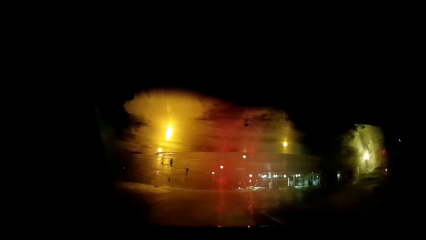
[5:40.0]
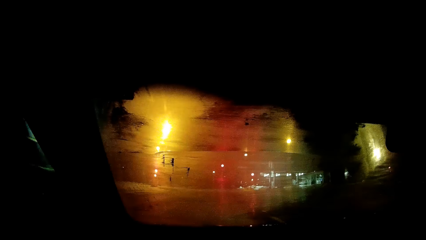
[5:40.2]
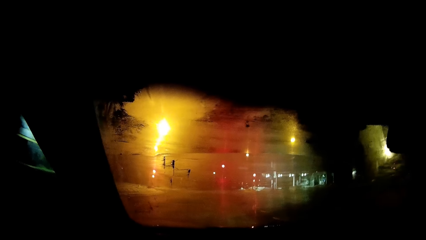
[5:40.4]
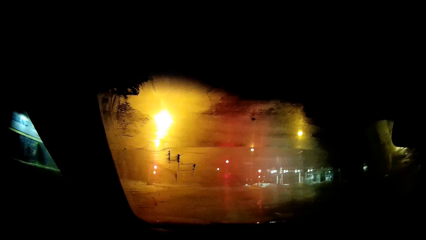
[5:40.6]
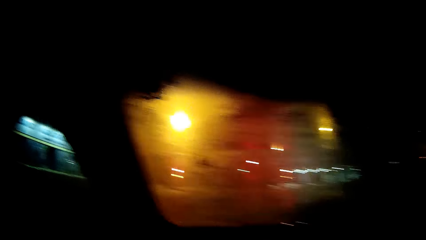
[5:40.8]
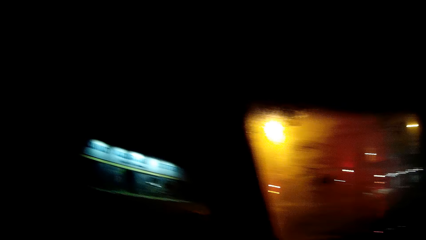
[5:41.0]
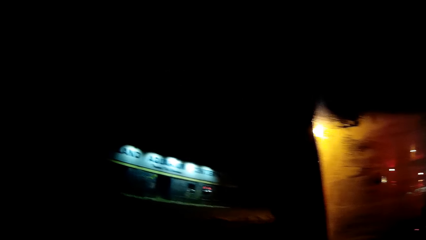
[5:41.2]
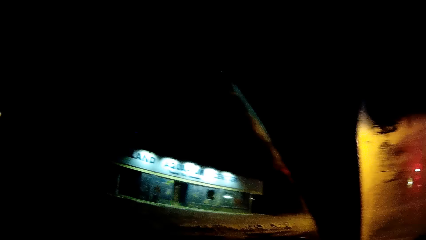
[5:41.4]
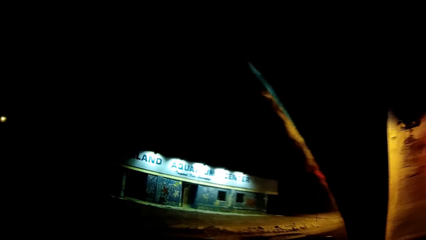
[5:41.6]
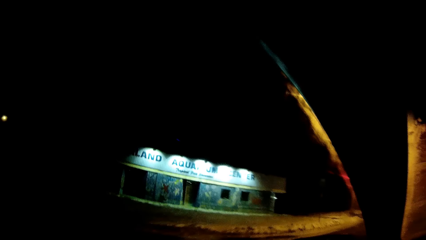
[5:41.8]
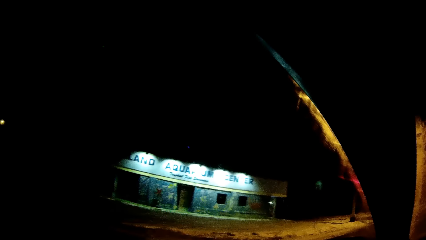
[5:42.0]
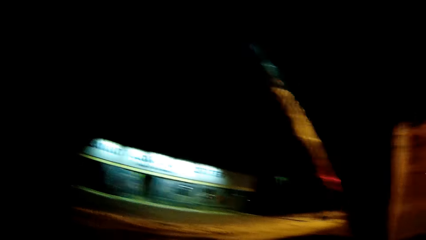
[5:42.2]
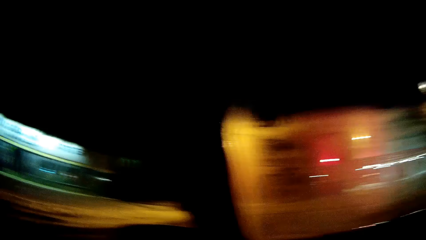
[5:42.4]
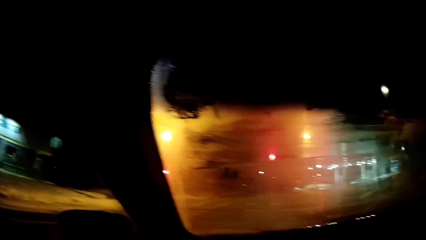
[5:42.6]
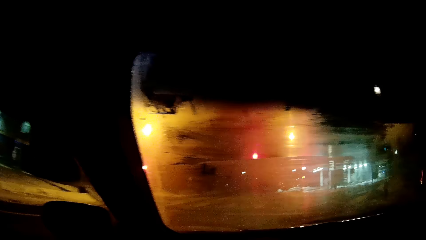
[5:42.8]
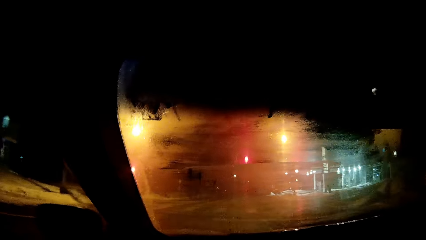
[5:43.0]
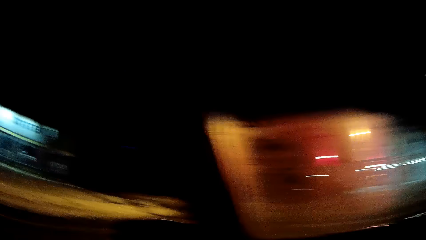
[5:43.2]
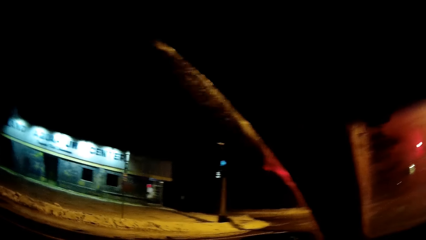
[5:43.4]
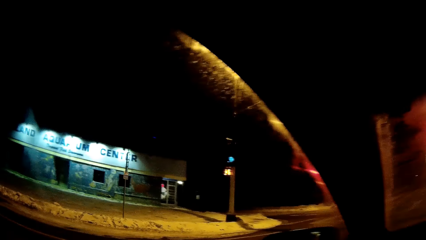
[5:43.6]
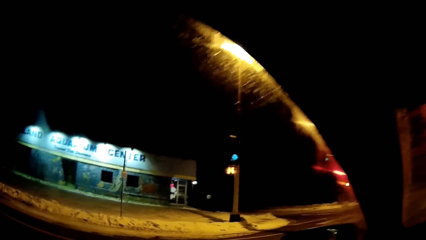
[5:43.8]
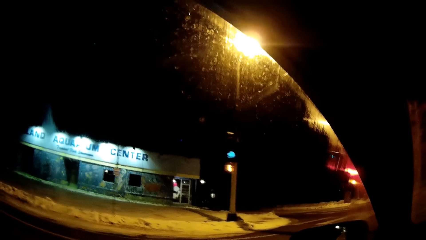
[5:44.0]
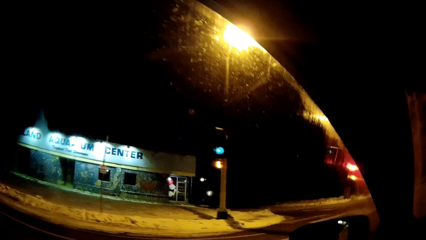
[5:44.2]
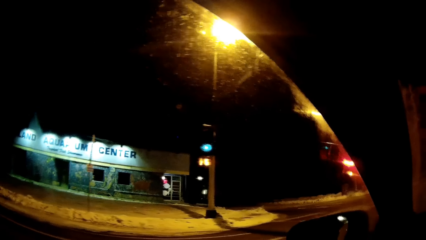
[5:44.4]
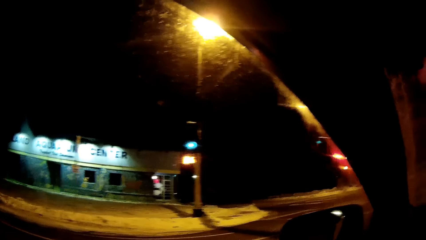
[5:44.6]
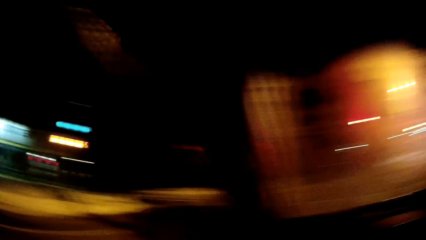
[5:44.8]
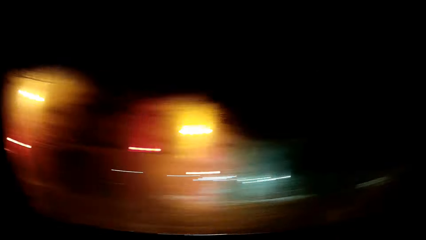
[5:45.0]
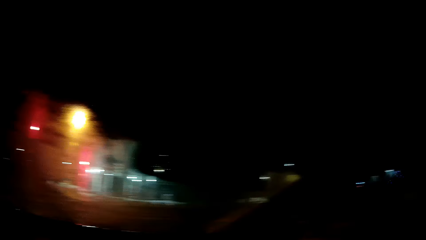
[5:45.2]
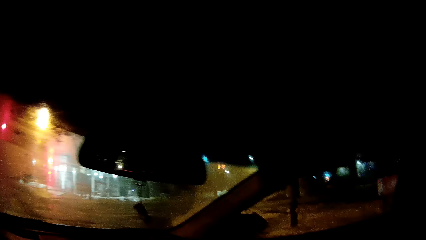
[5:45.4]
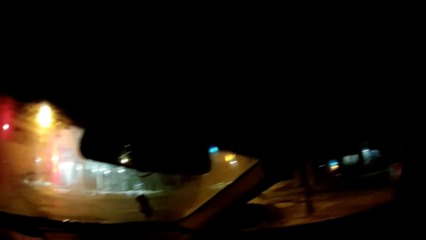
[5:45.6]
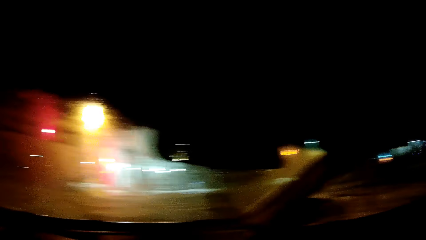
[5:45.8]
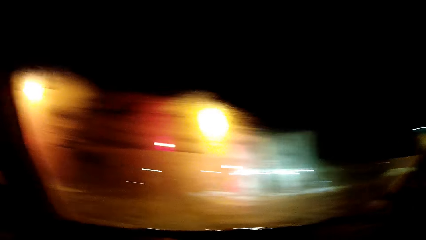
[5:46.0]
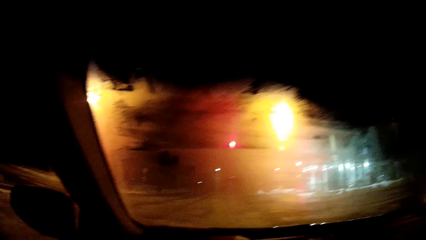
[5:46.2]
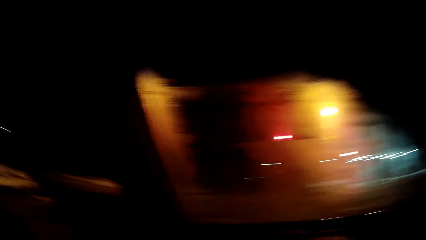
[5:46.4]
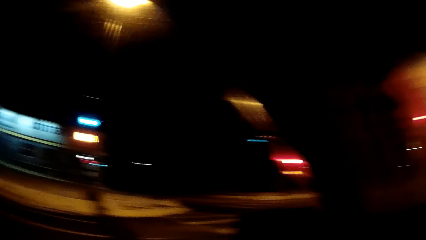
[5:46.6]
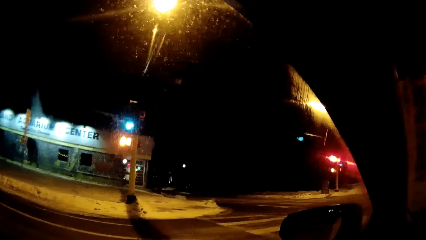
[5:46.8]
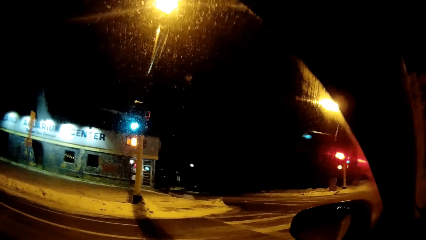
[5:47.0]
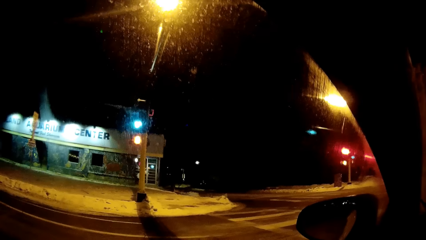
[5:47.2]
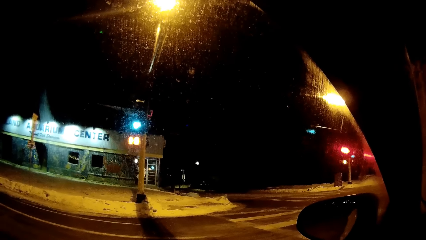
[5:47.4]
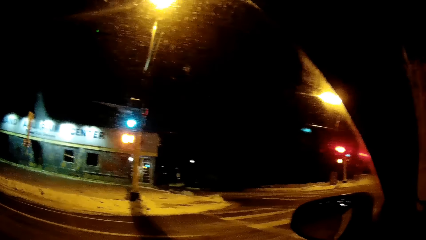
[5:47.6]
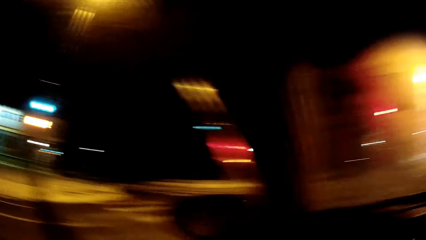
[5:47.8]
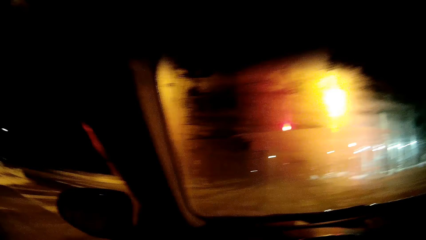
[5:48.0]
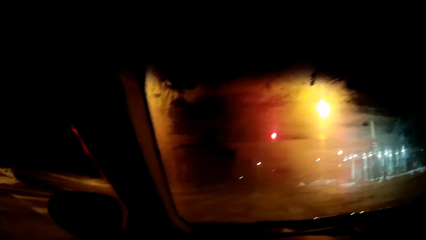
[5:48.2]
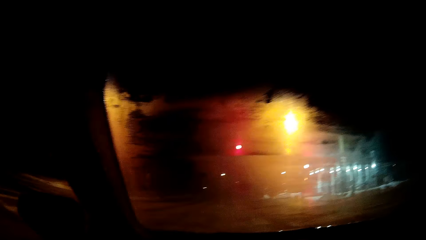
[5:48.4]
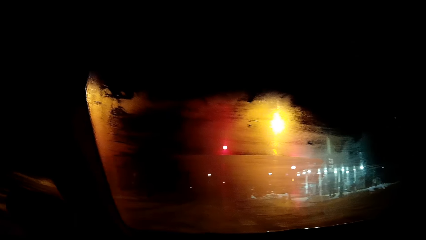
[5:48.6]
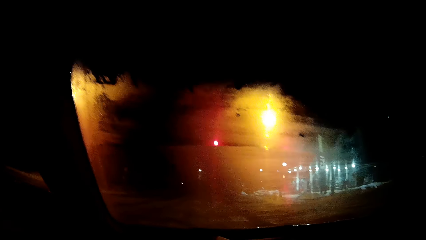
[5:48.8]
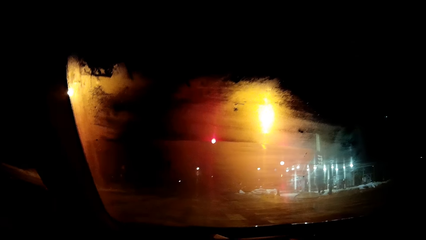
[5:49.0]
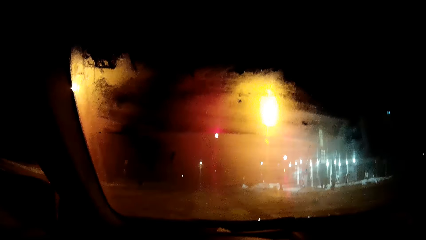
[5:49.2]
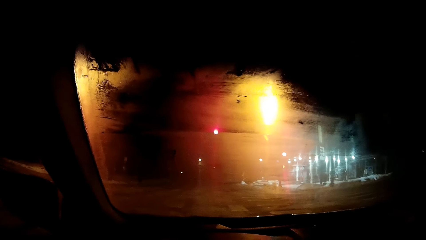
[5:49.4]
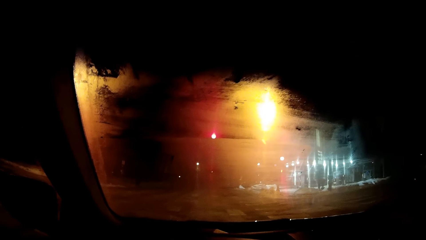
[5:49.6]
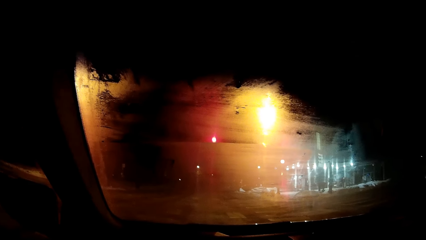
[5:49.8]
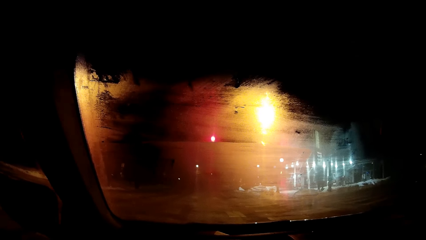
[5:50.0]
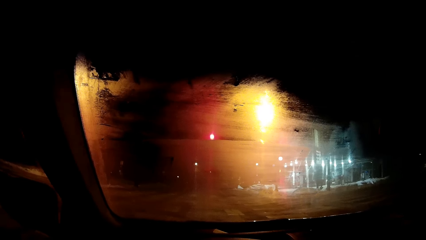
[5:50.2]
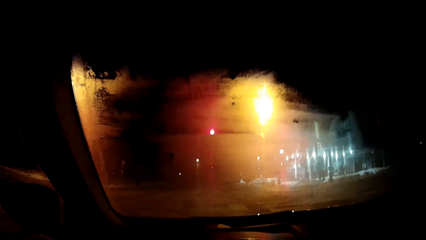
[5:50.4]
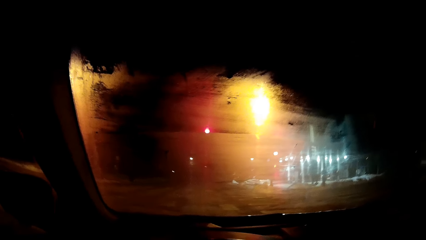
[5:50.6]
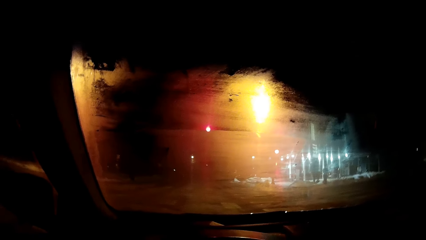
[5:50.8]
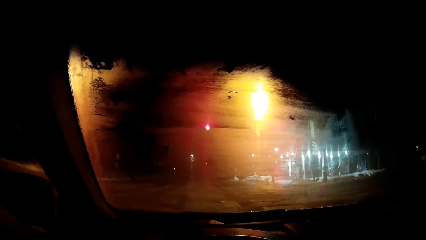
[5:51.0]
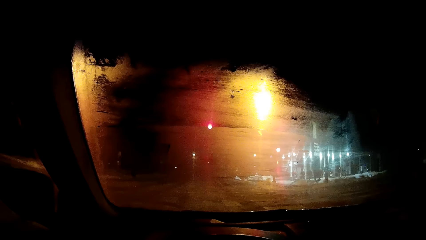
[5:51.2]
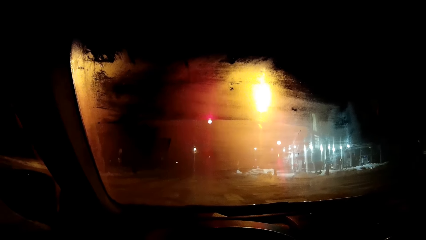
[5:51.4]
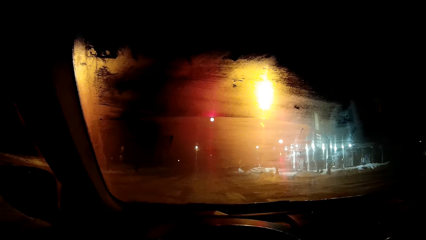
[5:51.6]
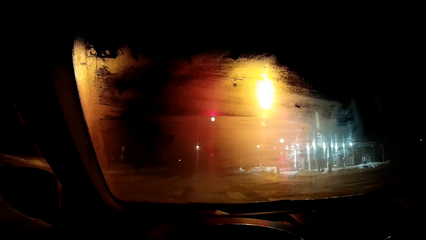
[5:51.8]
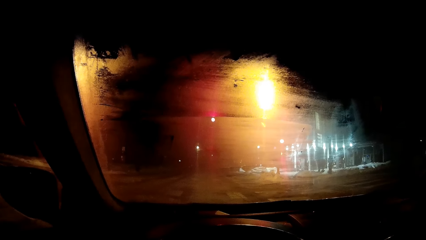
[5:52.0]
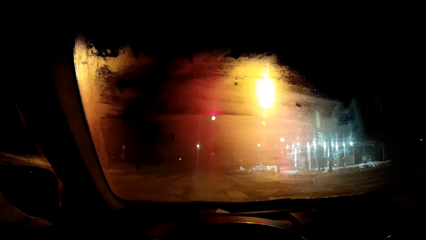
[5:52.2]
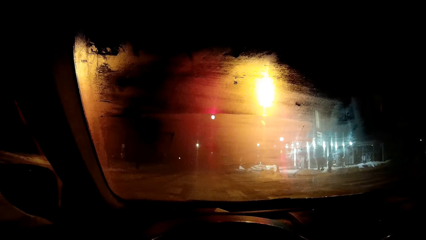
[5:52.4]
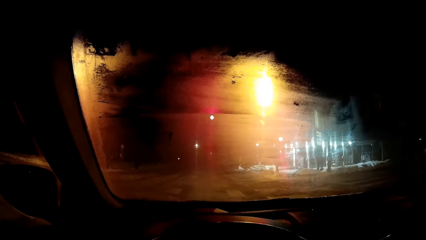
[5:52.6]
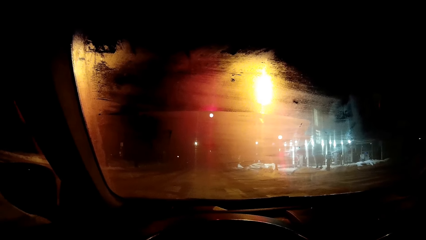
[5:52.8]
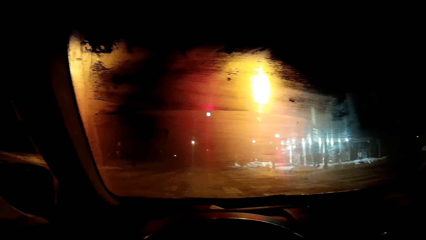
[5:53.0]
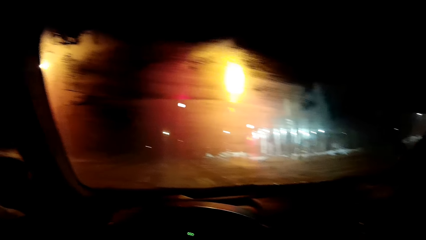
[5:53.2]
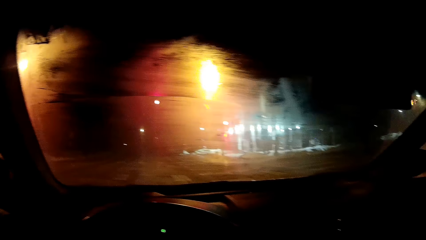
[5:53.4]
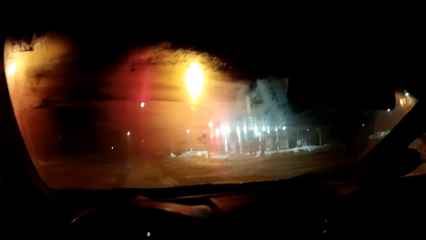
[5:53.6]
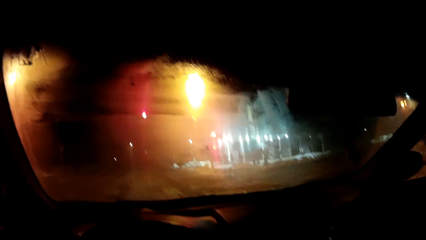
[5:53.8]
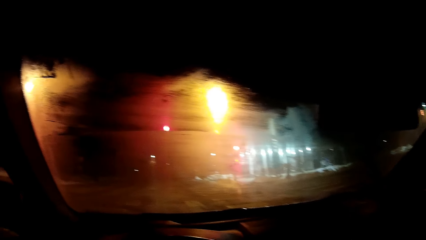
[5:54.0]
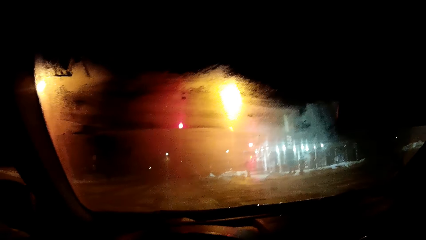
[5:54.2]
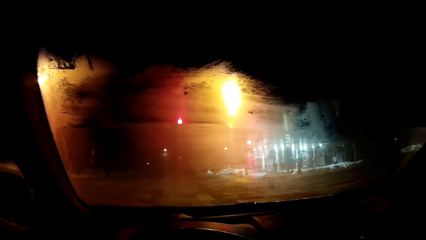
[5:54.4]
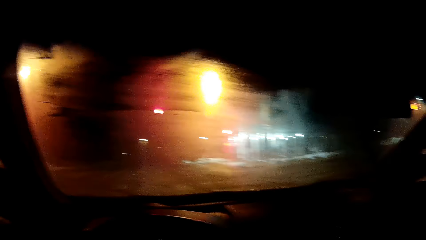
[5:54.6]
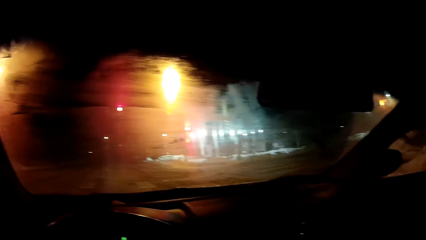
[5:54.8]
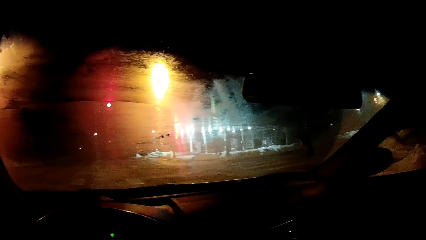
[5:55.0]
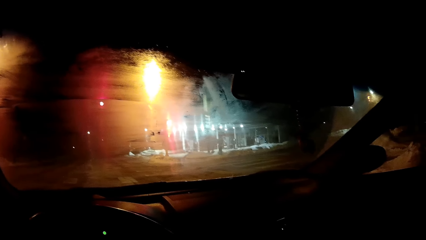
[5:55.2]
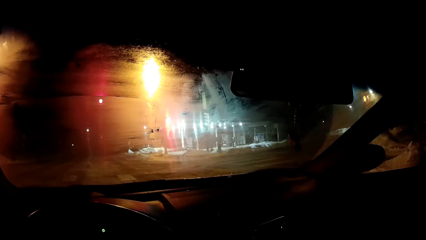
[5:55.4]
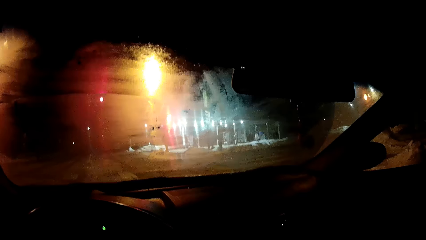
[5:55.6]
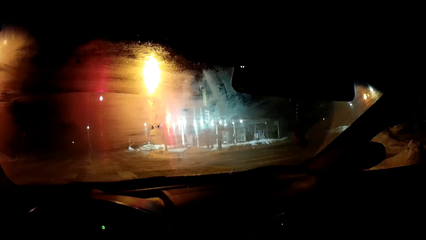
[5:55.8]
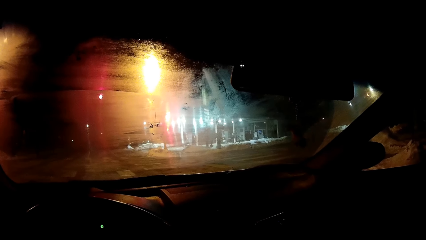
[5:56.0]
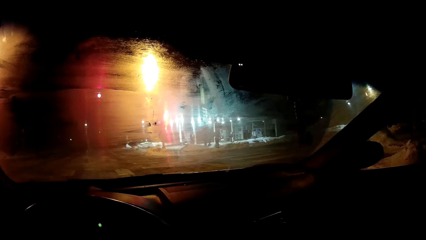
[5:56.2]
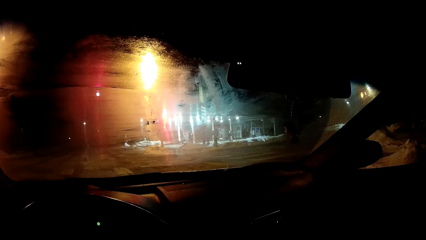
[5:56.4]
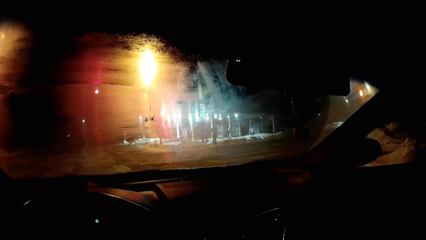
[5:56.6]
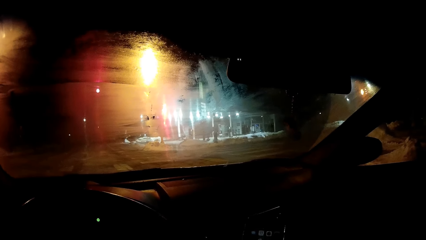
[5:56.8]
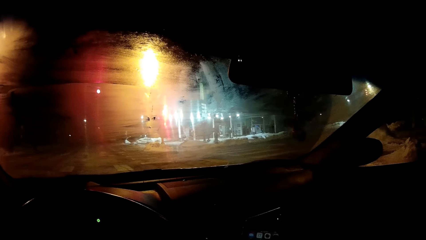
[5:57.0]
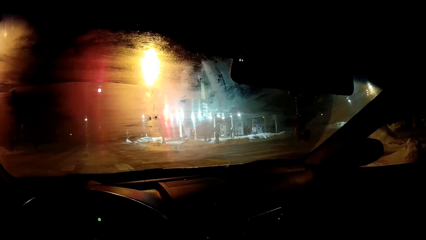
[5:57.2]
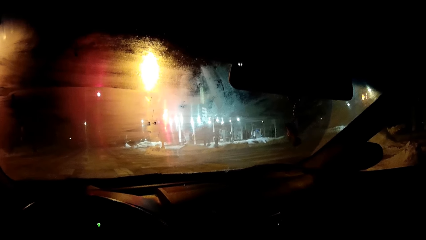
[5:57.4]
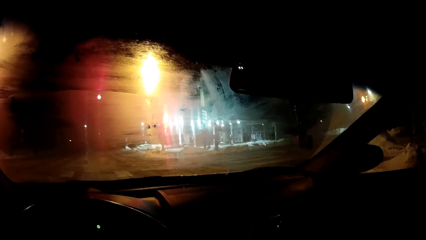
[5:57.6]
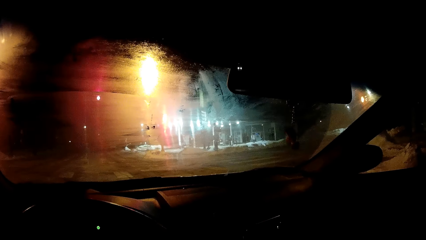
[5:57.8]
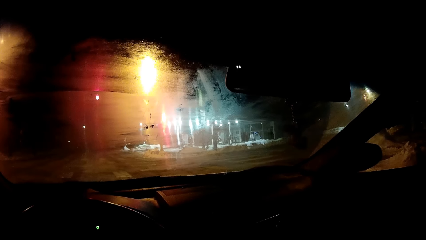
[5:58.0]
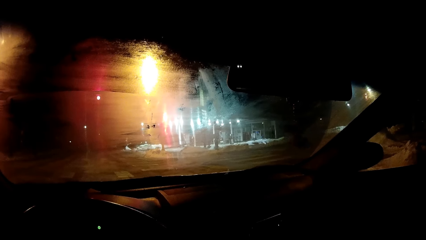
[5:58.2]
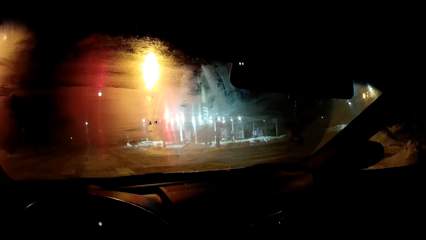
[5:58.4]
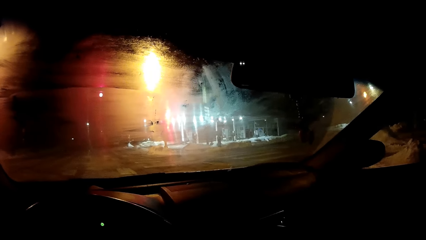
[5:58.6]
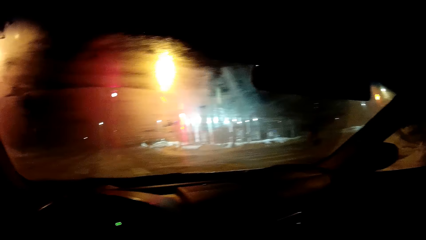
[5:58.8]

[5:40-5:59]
The camera wearer looks around. They drive the car. They look around. They drive the car. They stop.
